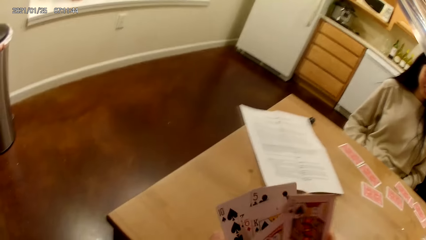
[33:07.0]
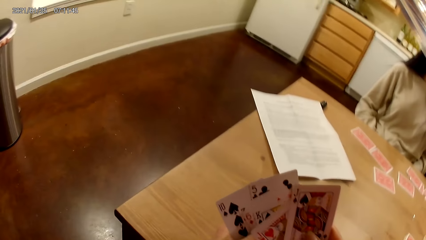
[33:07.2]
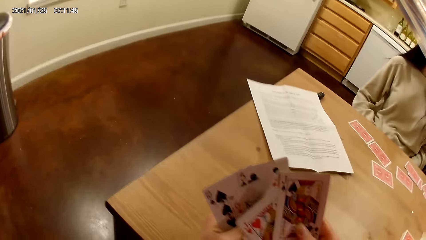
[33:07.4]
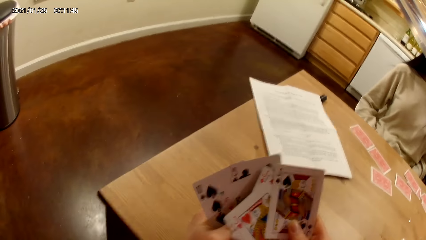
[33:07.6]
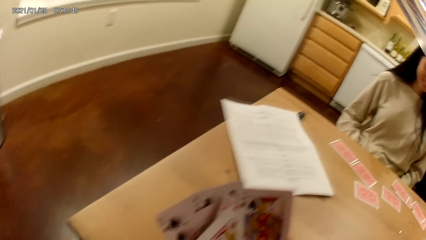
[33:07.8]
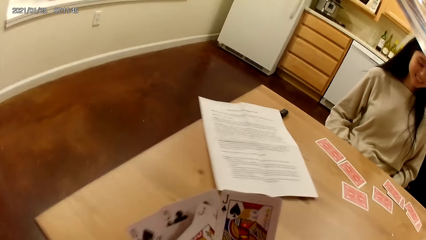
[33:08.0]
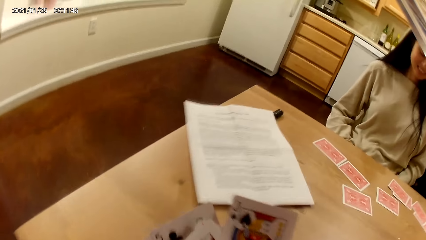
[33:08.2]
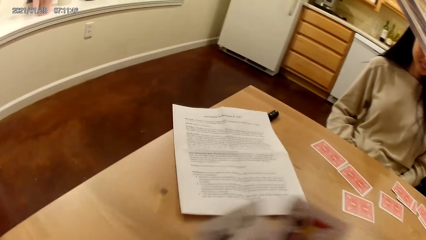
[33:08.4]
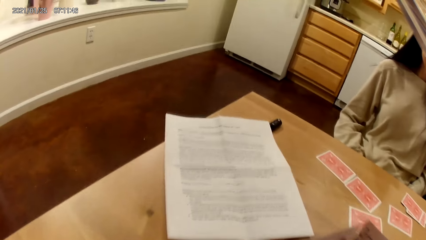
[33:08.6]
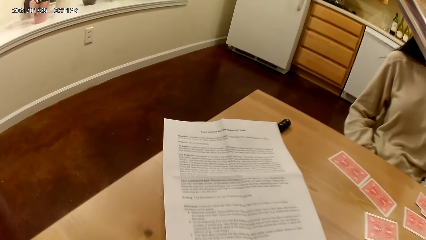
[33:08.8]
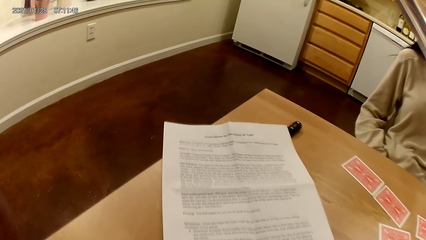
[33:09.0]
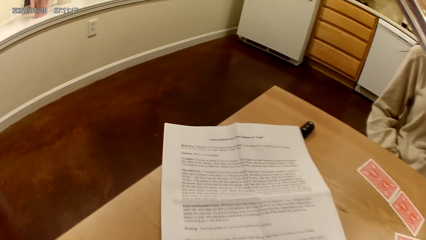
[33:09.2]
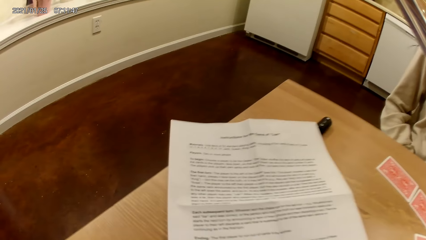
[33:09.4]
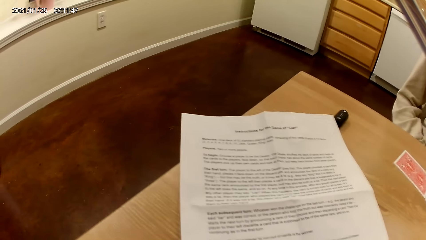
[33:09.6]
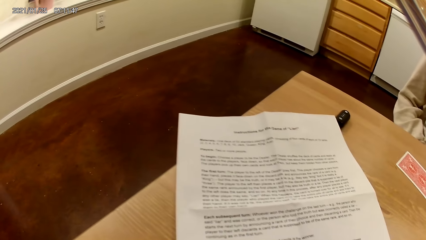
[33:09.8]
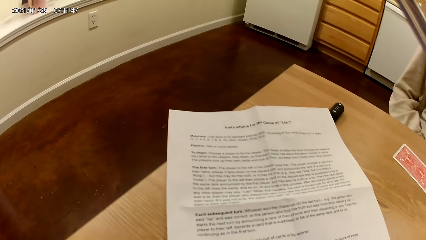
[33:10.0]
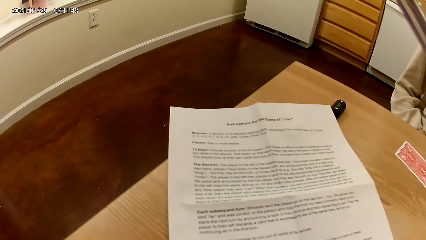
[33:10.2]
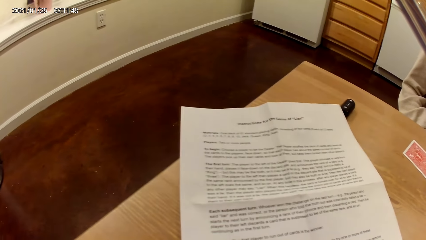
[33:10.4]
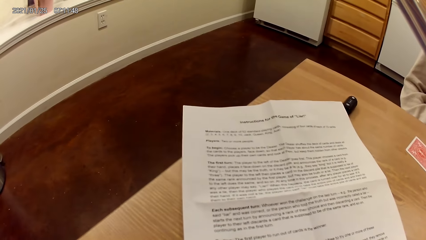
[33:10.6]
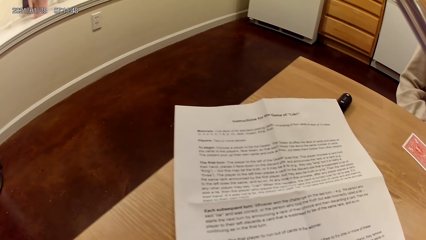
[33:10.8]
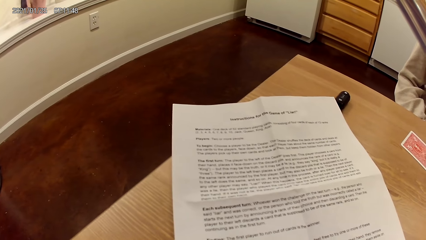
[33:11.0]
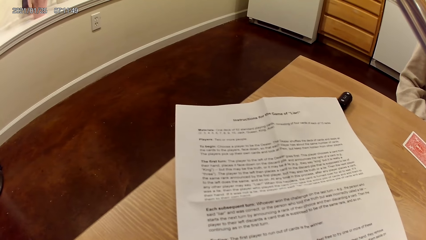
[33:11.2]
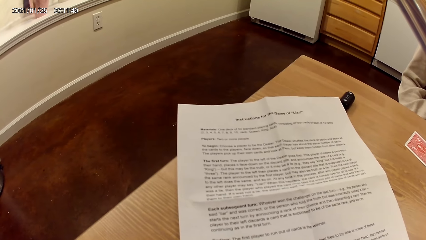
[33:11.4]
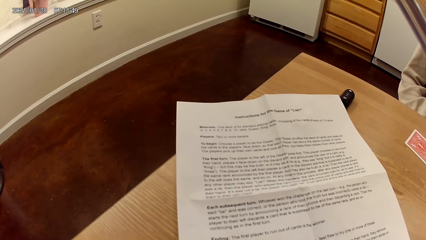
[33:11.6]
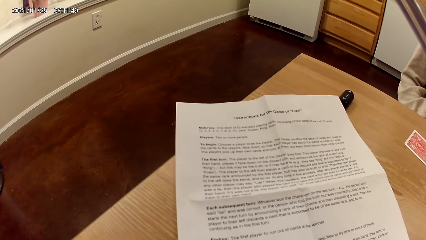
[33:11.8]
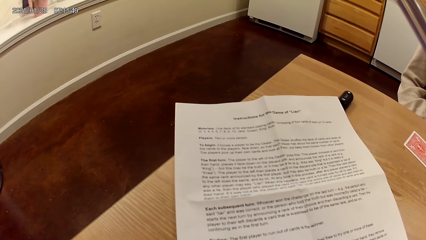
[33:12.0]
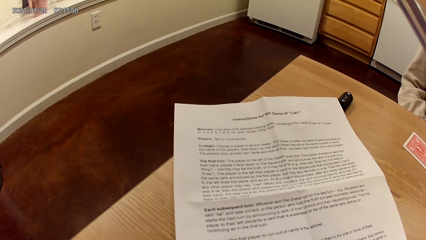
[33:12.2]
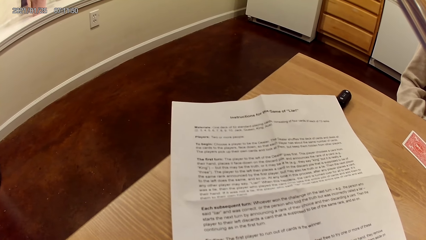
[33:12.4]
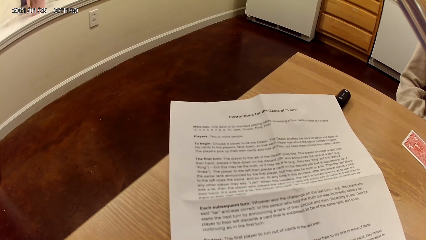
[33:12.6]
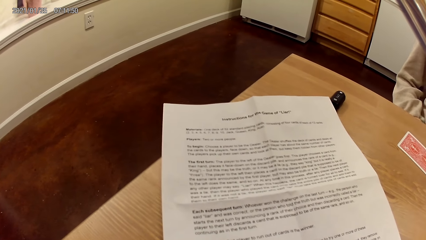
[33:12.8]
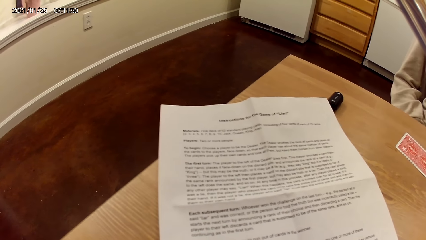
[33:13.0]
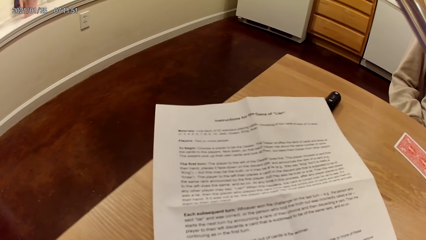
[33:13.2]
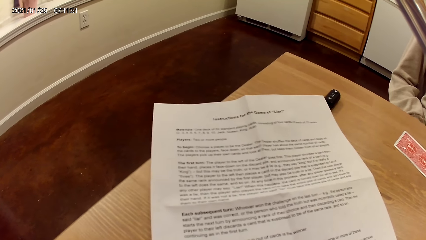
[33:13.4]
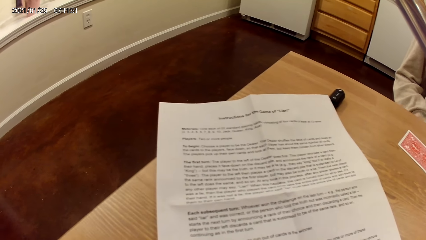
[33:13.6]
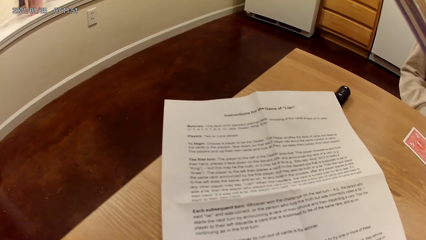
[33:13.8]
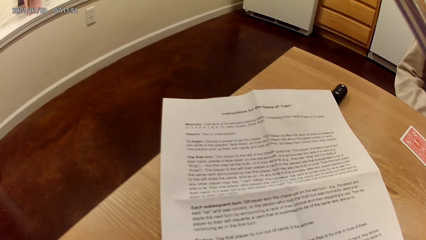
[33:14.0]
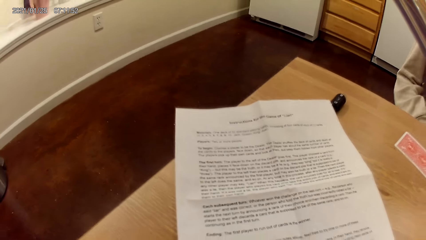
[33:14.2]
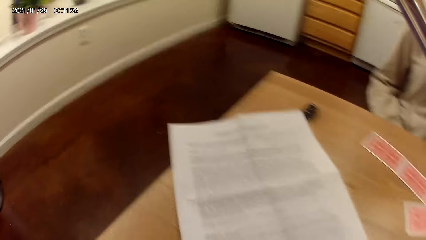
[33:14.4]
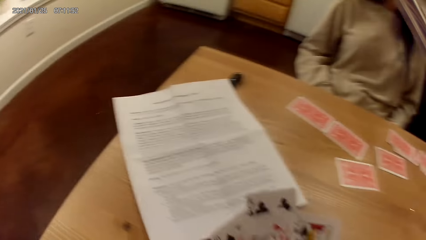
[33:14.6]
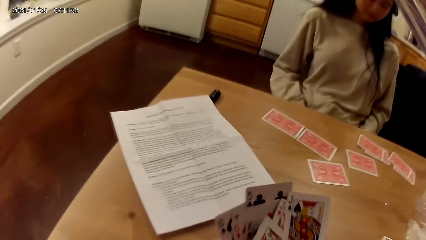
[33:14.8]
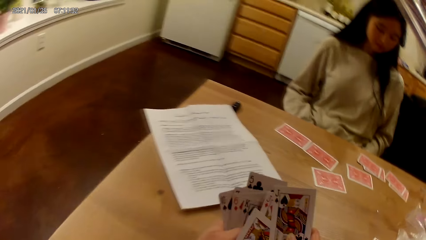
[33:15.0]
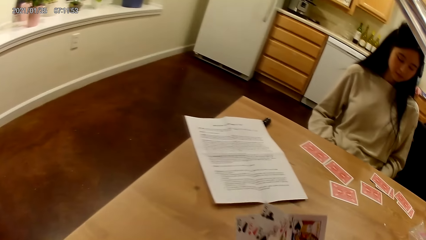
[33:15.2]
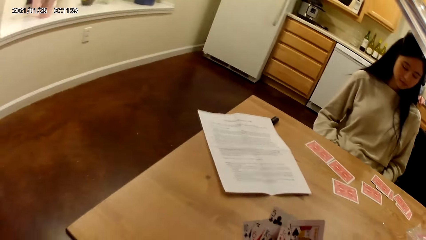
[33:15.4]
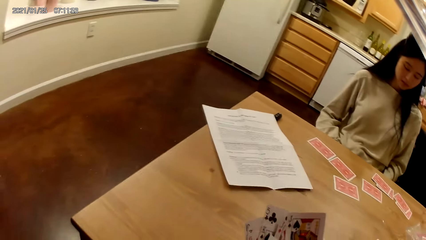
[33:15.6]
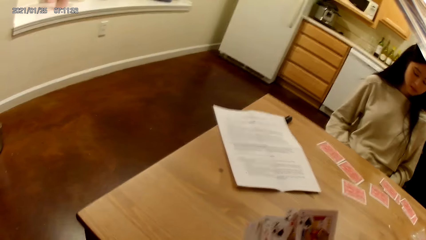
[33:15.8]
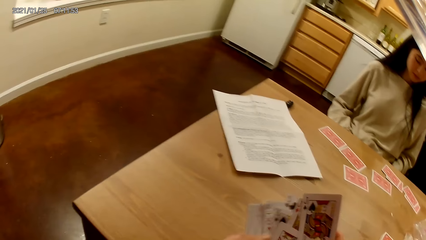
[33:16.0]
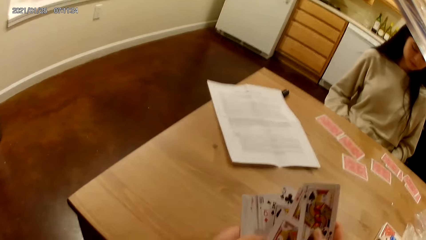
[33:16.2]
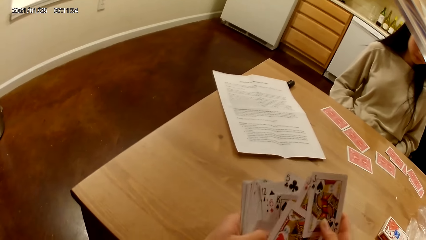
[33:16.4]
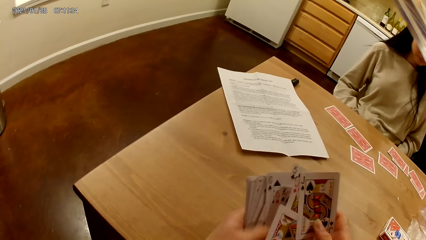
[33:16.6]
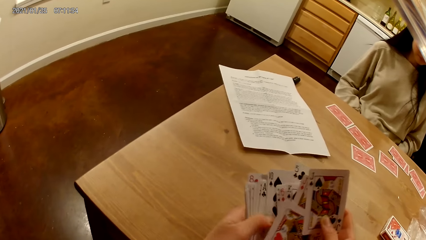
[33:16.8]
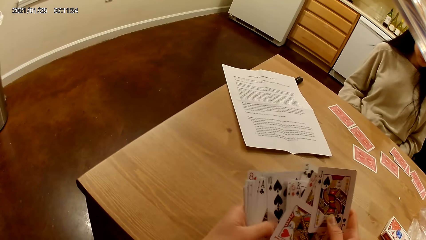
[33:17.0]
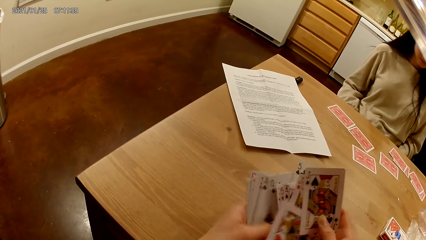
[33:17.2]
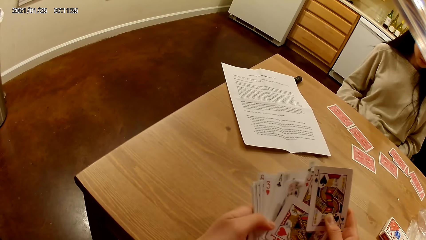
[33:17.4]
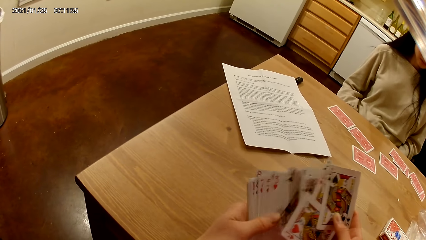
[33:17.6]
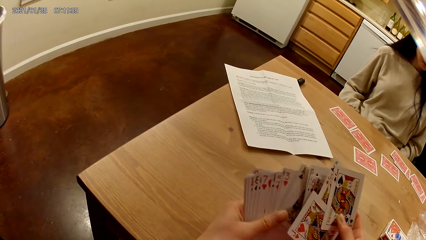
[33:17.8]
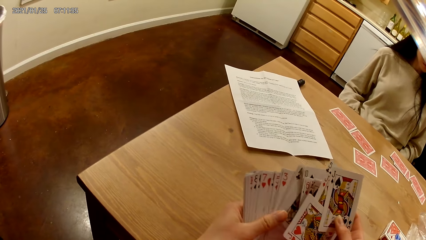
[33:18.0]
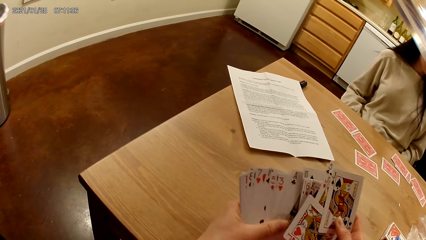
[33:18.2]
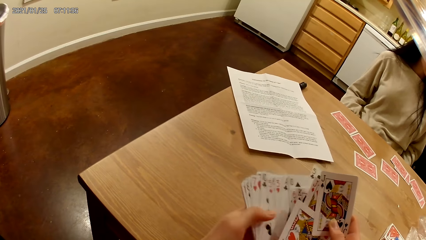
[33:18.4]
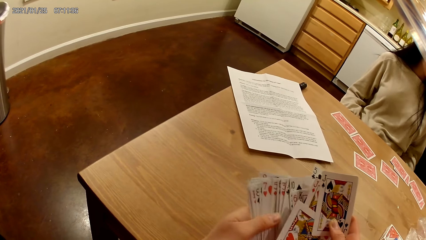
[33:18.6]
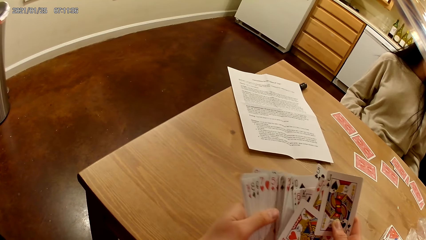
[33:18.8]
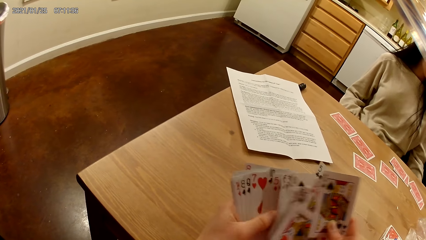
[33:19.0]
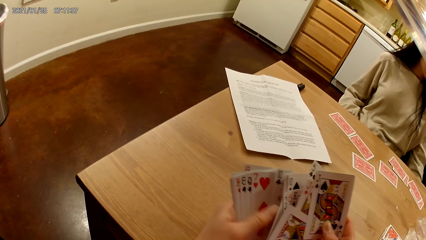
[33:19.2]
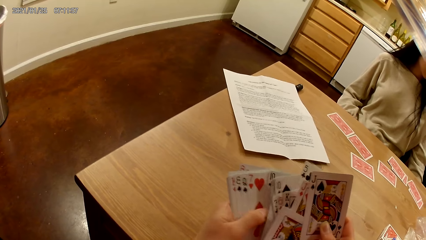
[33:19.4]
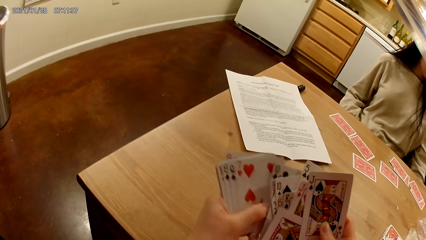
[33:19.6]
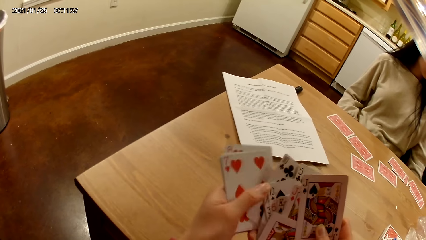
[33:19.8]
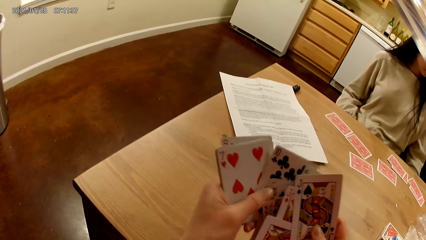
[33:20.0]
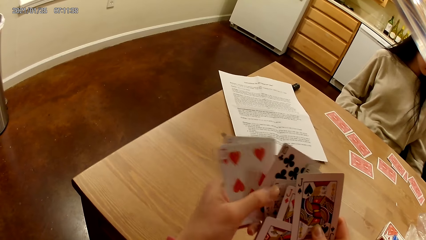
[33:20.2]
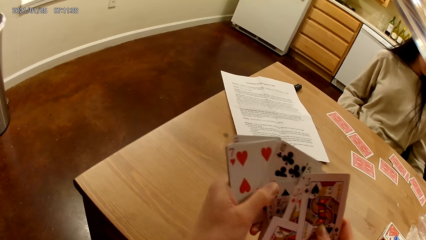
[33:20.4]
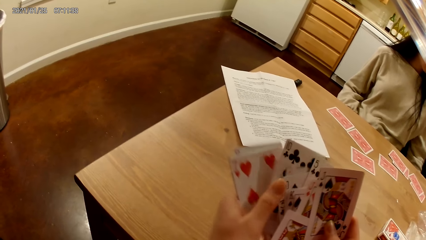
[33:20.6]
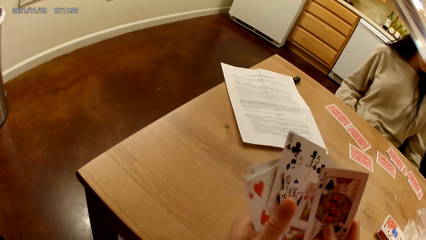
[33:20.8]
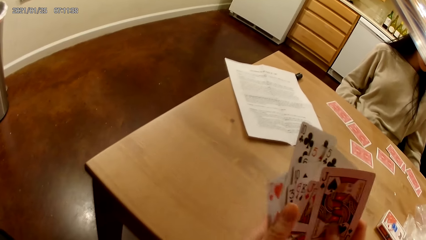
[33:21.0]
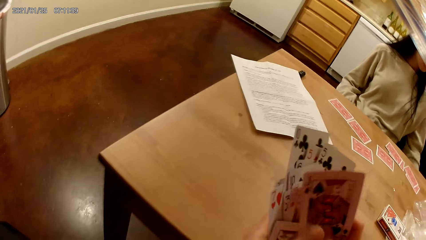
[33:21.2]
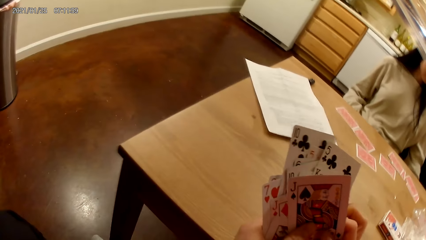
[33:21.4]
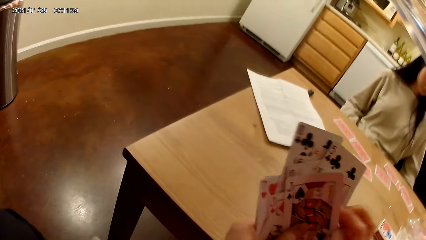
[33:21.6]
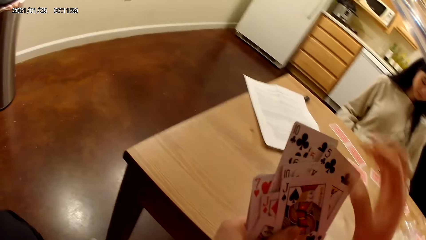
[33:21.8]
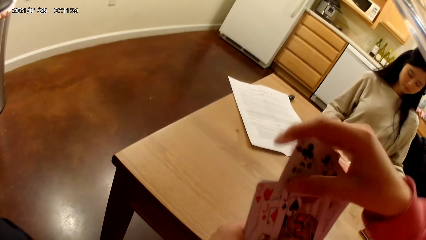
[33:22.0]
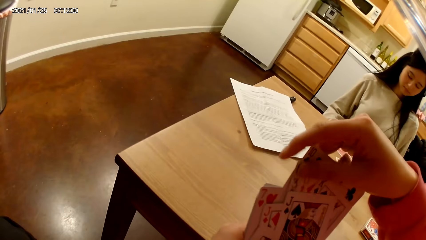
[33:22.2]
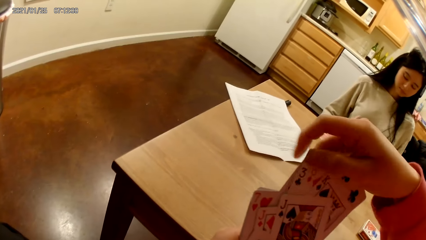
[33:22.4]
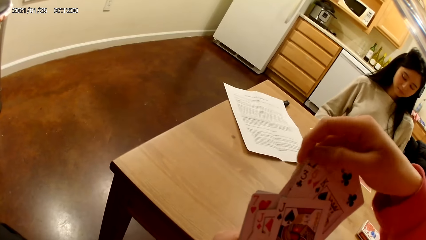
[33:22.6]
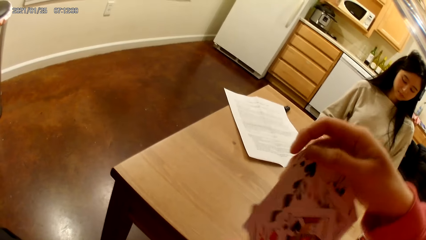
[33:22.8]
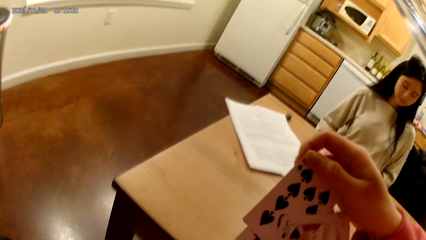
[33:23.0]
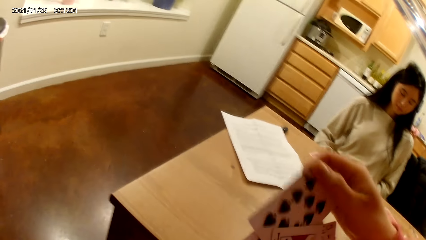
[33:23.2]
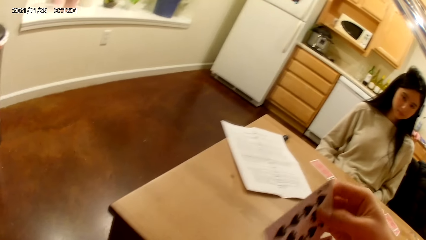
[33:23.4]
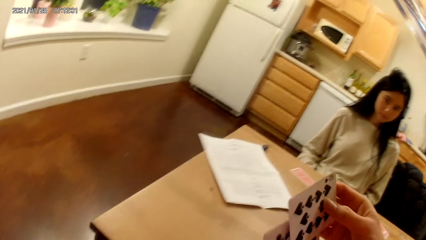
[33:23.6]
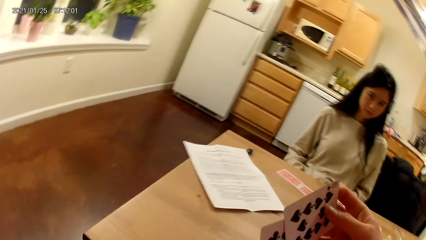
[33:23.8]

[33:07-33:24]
The camera wearer moves cards with both hands. They do something. They hold the cards with both hands. They move the cards on the hands with both hands.
